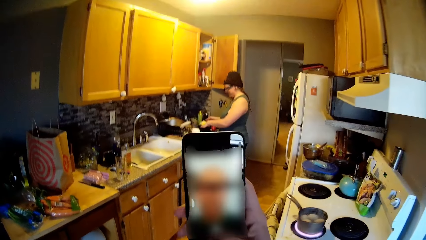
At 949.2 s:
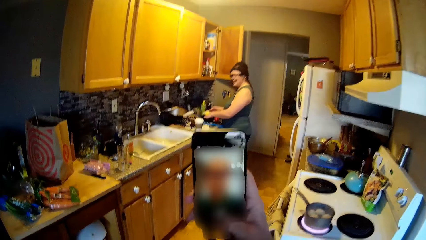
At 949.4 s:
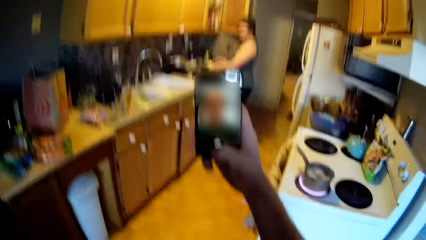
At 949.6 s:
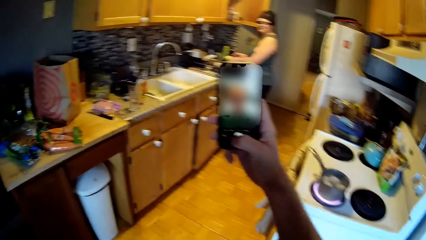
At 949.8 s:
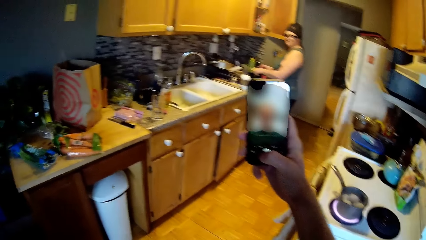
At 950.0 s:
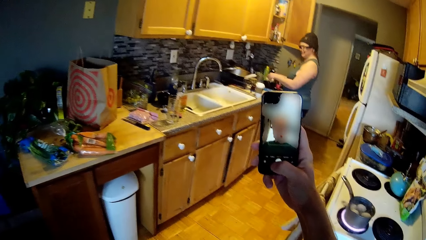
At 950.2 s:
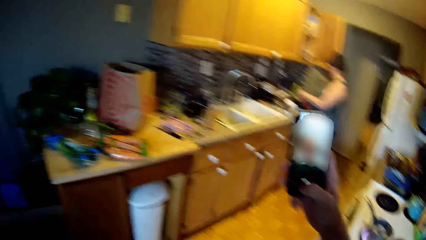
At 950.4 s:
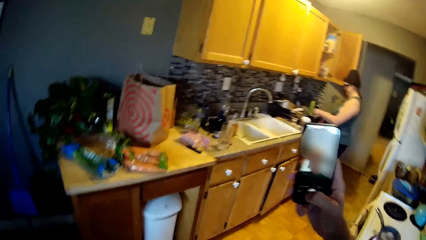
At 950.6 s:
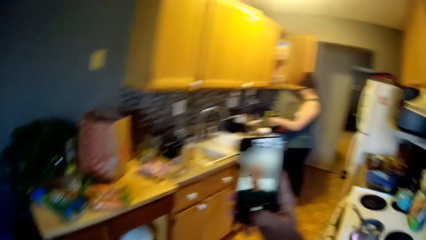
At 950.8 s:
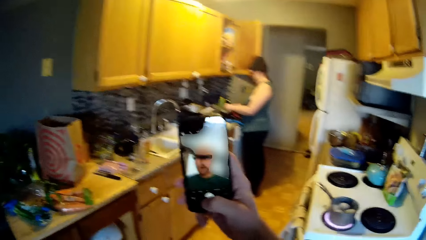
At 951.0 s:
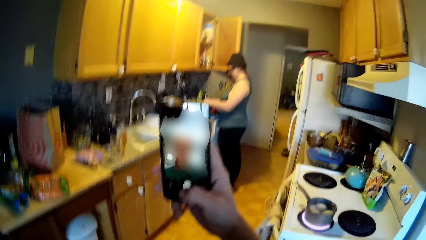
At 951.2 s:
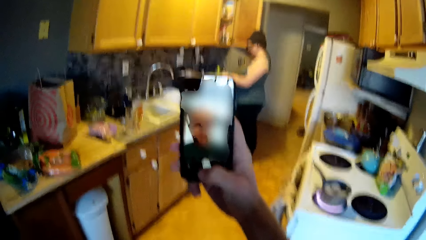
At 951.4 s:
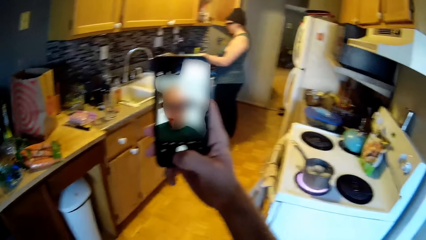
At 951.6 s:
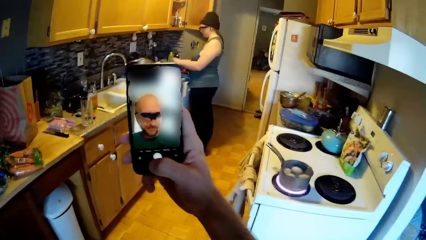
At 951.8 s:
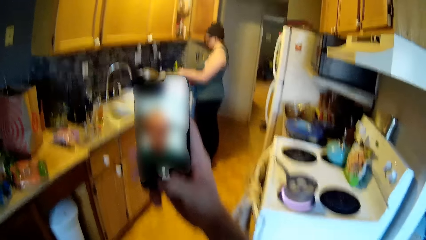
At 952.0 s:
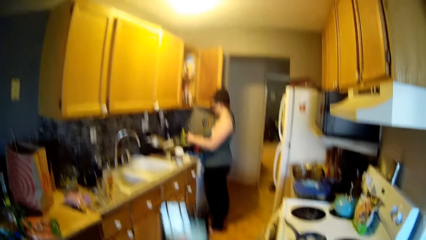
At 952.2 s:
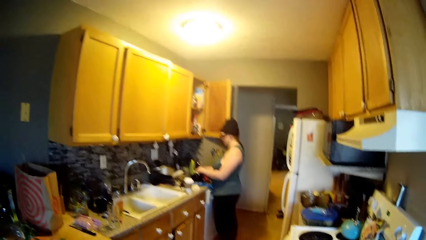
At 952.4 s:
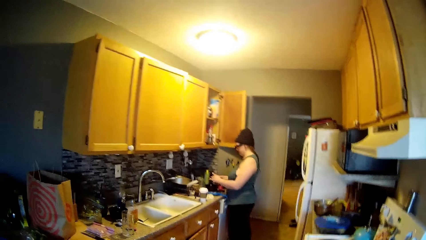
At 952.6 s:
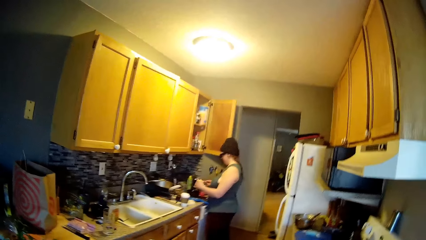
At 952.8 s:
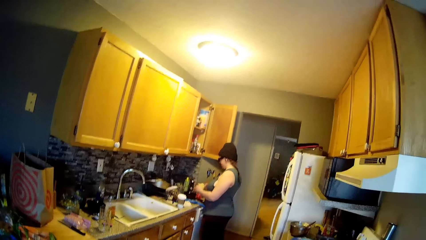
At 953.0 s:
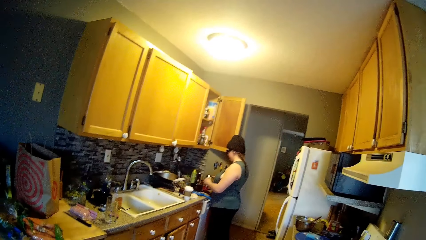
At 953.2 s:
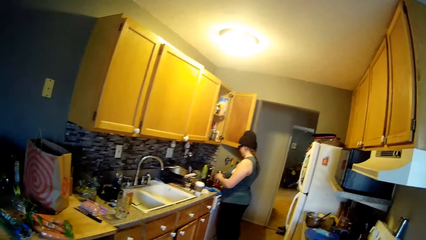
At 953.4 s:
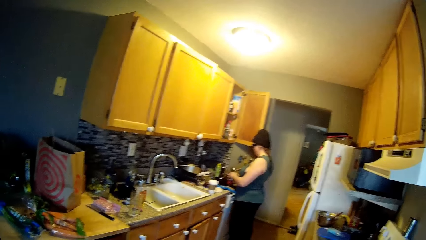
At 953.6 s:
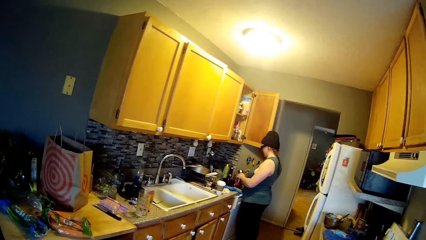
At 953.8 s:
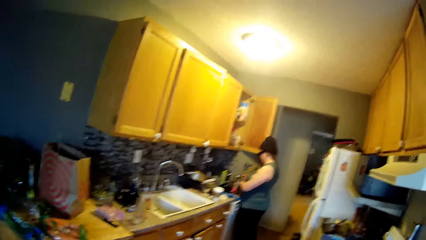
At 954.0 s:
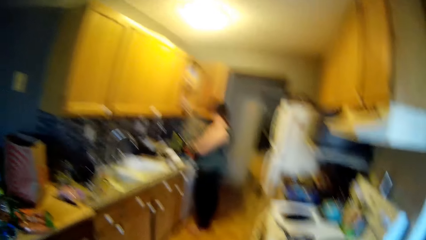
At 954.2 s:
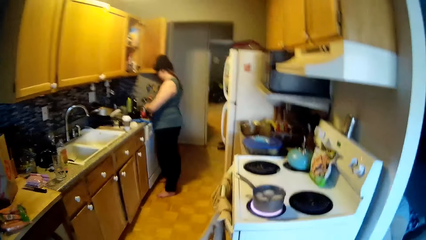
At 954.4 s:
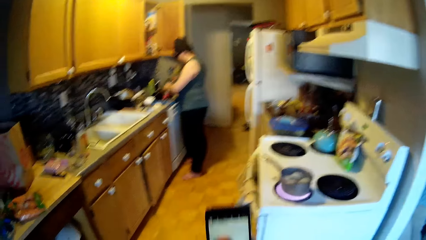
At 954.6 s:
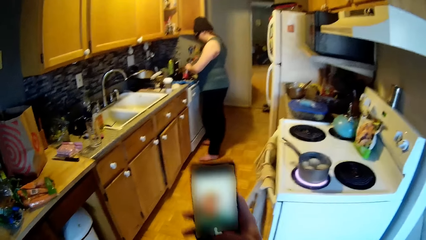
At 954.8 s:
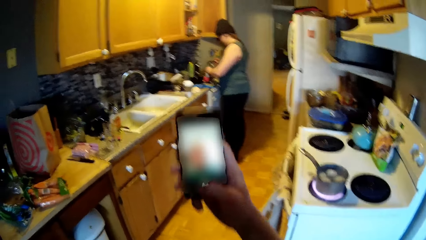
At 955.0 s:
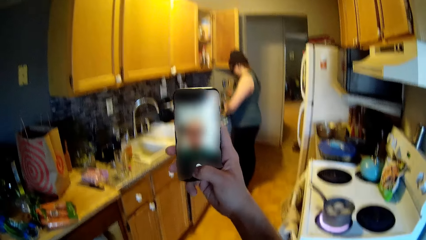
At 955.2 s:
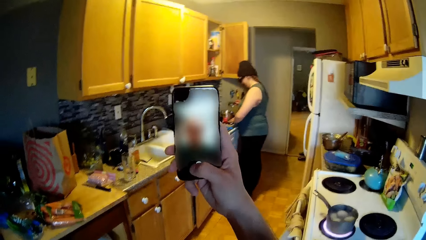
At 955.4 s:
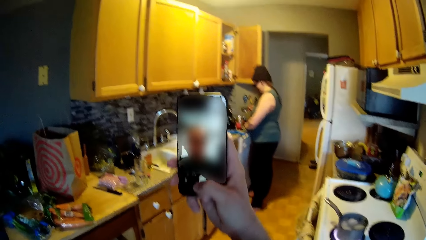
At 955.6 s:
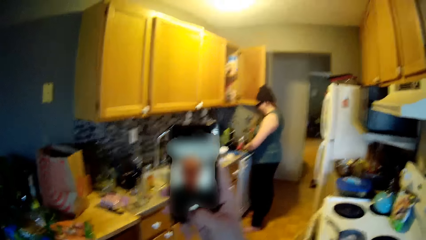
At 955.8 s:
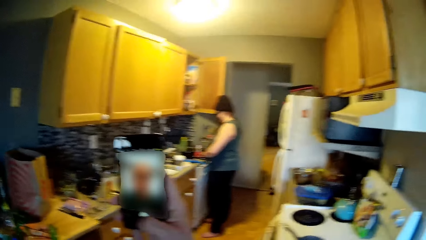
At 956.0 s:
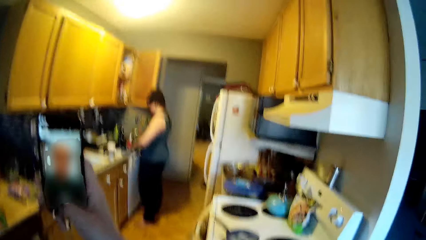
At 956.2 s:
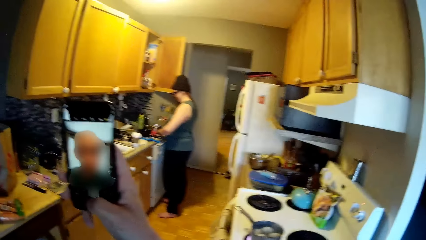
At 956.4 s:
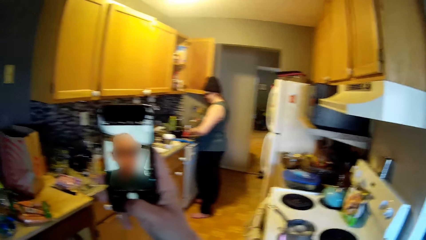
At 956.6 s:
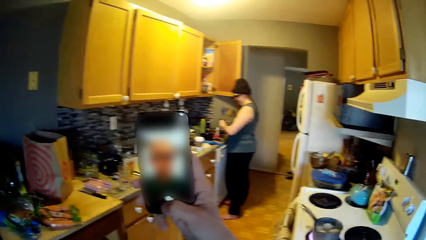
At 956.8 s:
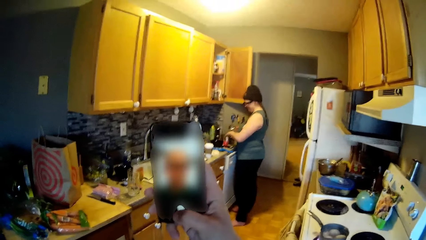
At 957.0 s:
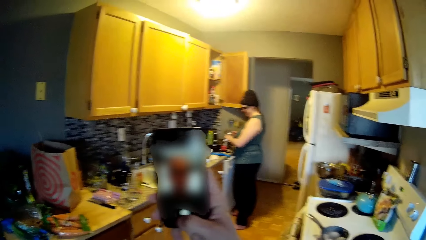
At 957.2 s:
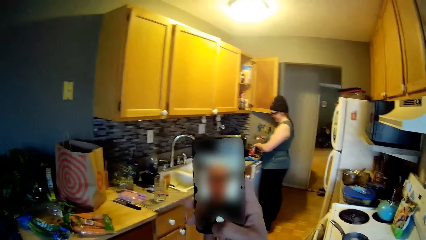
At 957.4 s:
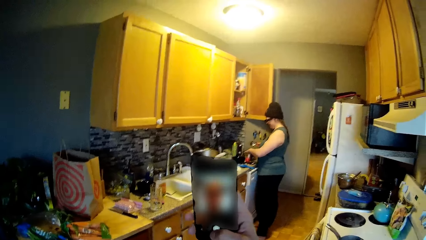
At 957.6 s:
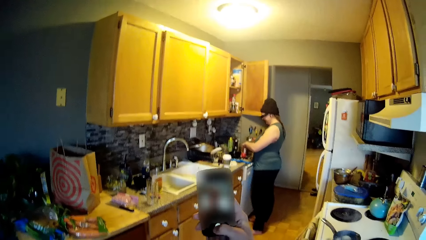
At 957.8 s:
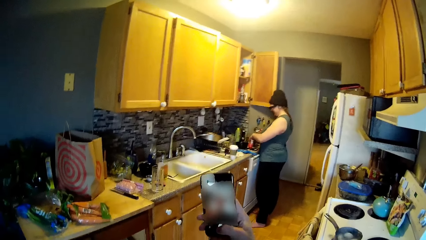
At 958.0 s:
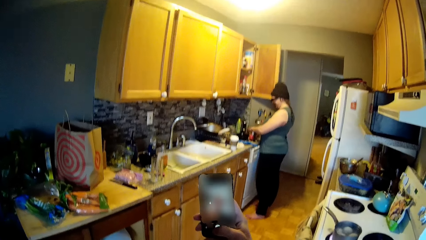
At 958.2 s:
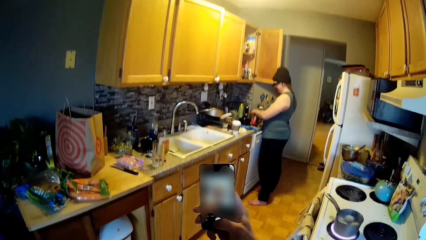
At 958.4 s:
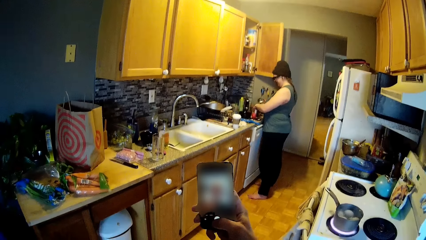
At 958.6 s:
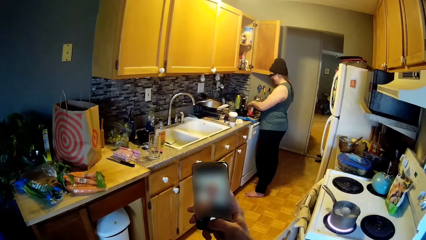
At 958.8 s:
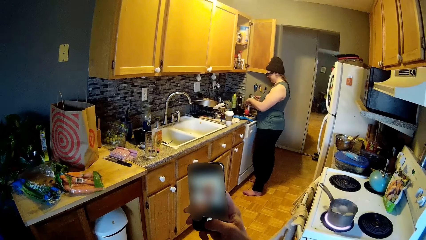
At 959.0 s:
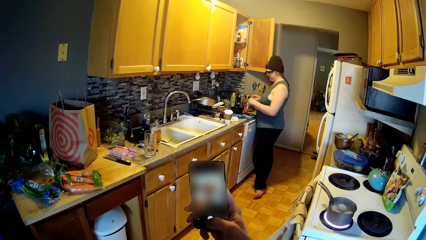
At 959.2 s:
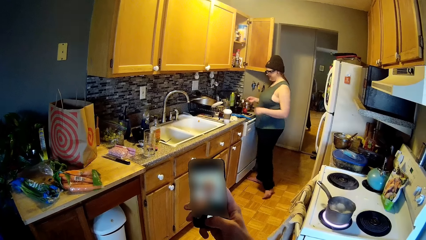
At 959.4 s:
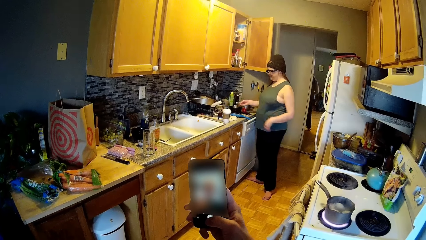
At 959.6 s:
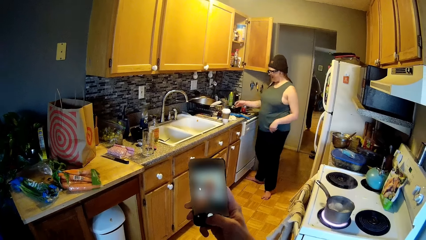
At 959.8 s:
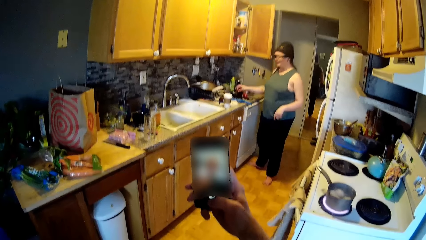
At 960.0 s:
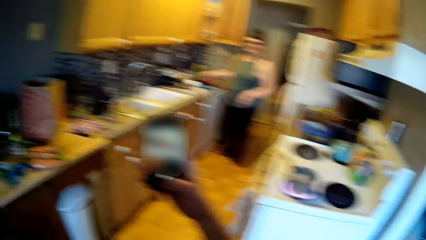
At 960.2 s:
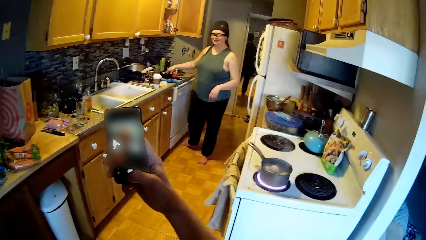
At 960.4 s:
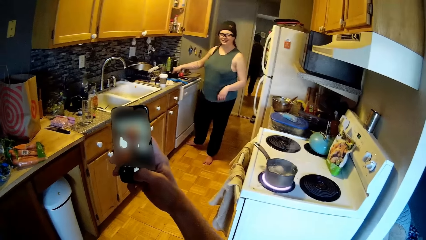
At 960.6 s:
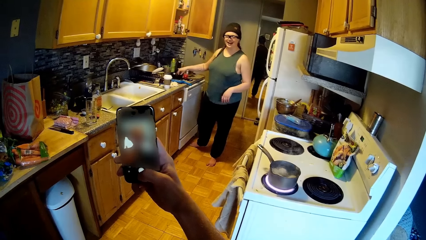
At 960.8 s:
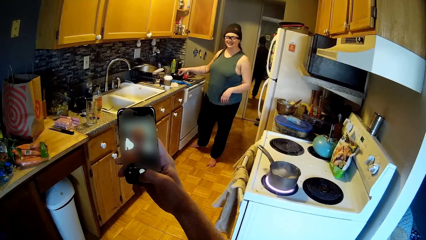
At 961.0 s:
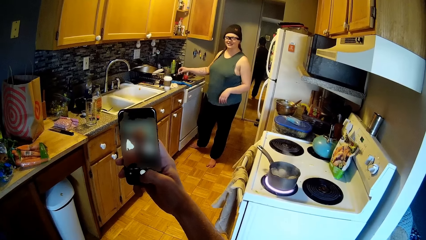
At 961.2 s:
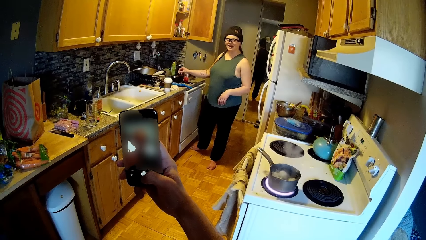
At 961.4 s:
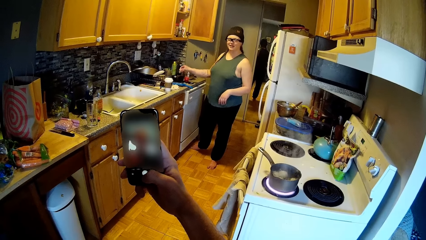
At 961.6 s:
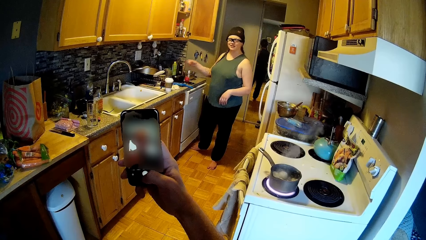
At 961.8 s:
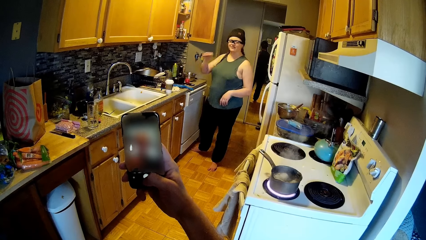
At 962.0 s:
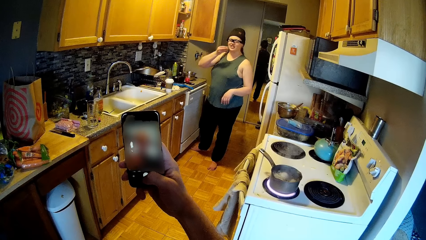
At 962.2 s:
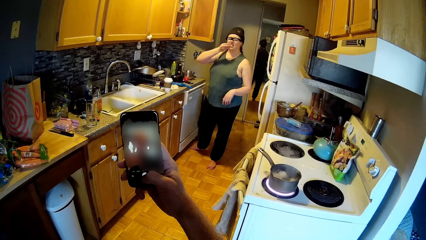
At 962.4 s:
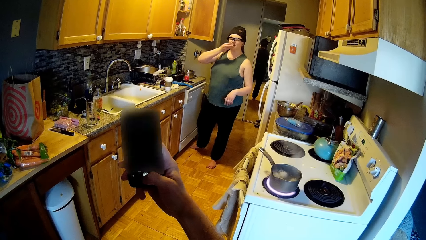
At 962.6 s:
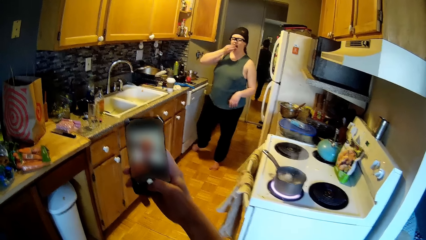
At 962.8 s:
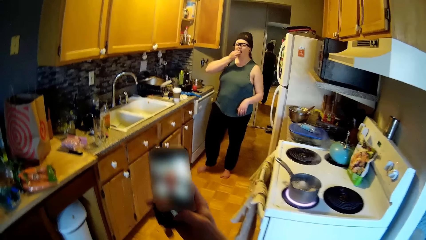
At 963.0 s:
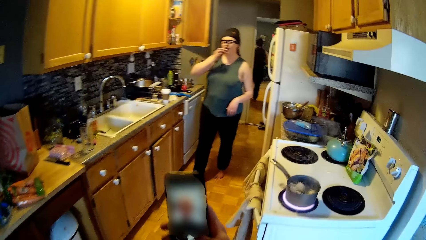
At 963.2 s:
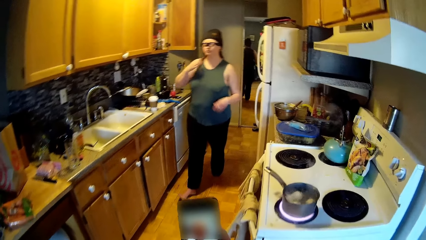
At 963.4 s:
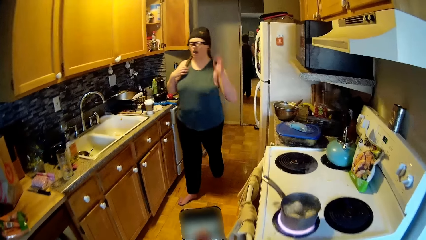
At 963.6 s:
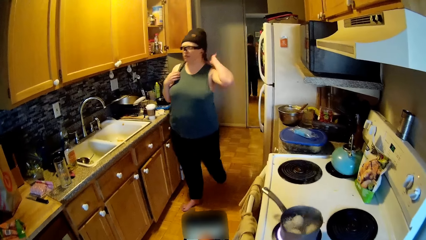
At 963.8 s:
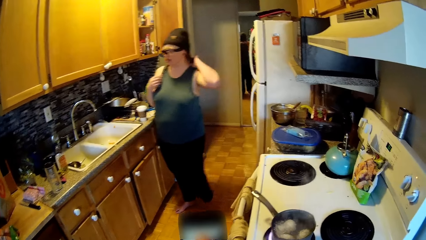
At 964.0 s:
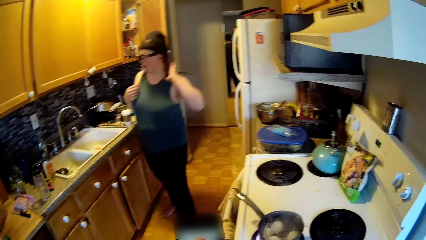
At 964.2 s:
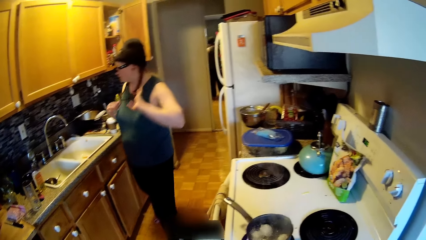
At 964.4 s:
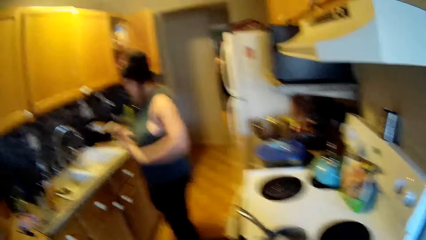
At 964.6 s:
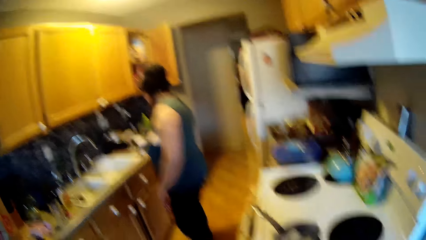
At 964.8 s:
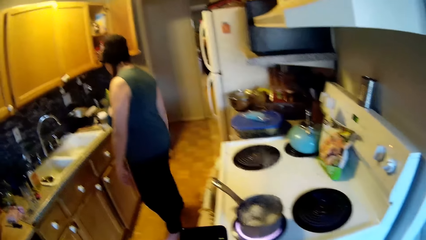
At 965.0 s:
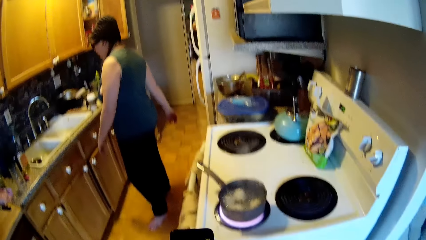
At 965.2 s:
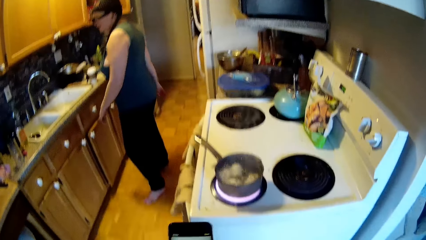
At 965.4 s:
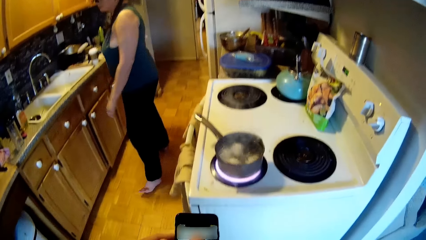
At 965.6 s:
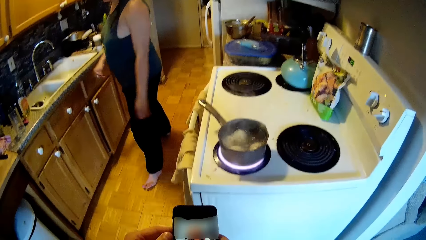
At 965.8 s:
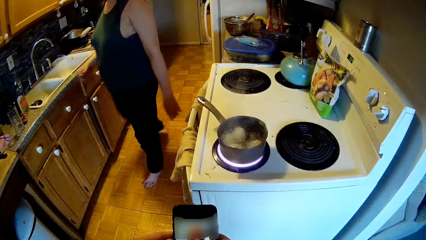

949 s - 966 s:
The camera wearer takes a picture with the phone. The woman turns the cheese in the container into the pot on the kitchen counter with her right hand, drops the container on the kitchen counter with her right hand, picks up a piece of cheese from the bowl on the kitchen counter with her right hand and eats the piece of cheese.
